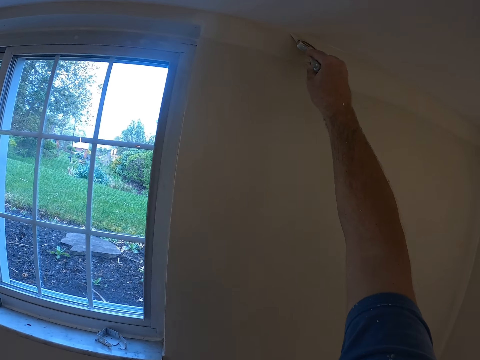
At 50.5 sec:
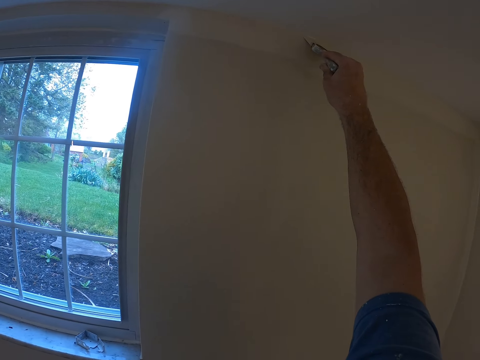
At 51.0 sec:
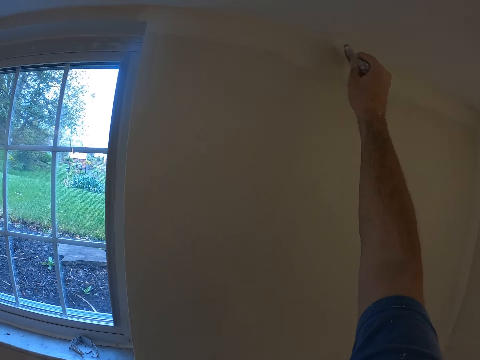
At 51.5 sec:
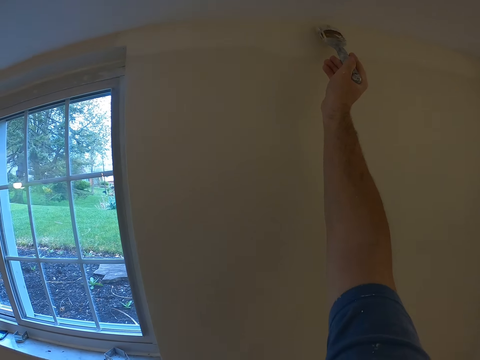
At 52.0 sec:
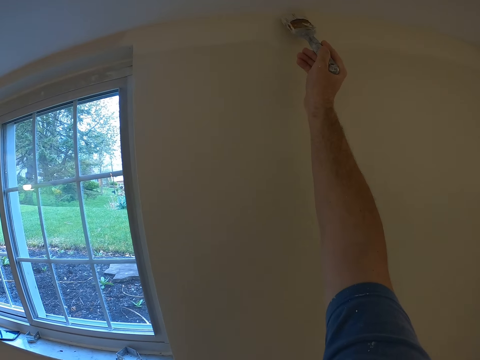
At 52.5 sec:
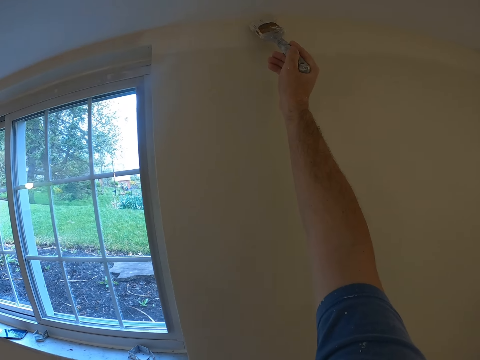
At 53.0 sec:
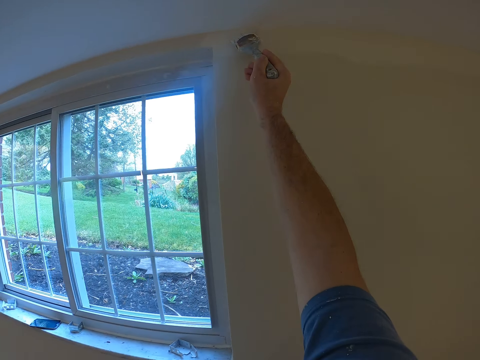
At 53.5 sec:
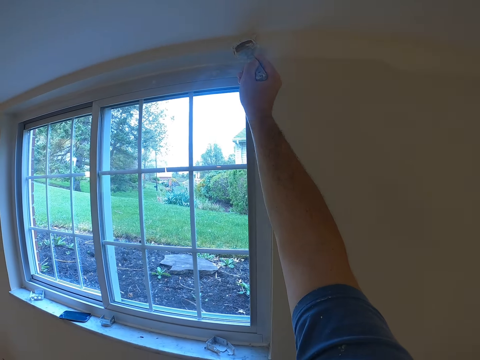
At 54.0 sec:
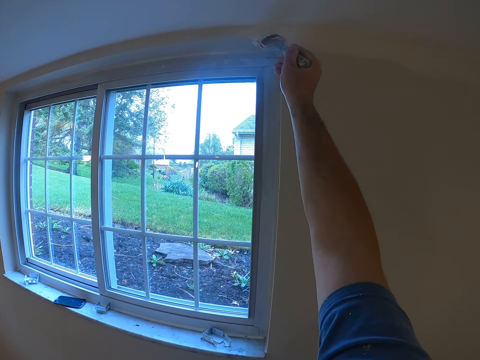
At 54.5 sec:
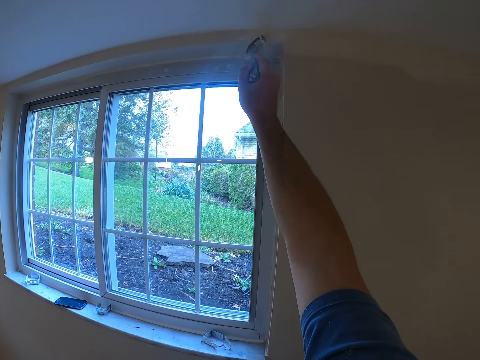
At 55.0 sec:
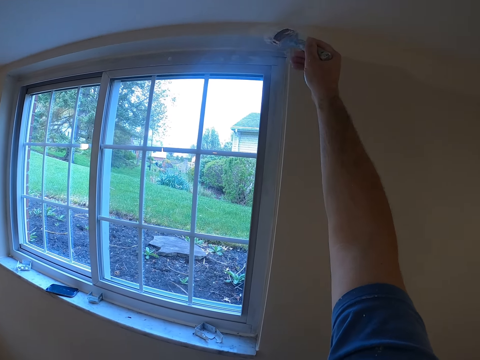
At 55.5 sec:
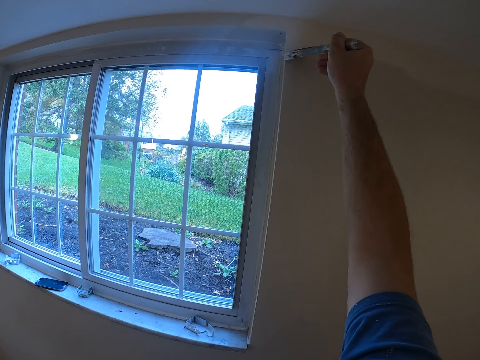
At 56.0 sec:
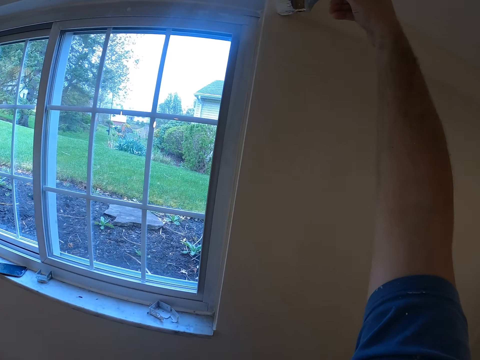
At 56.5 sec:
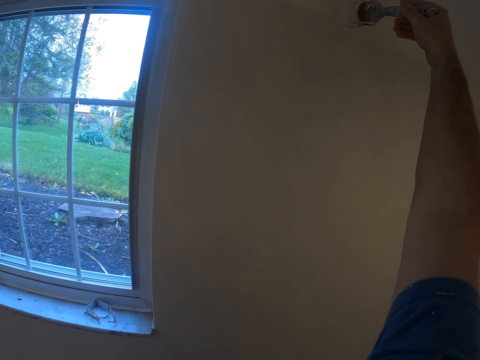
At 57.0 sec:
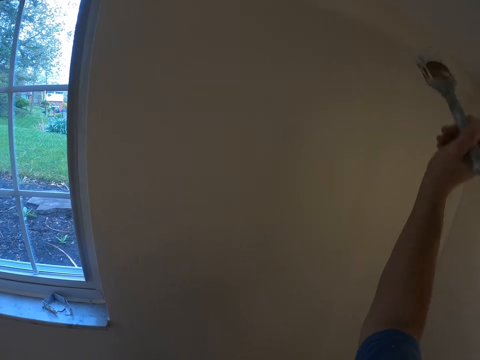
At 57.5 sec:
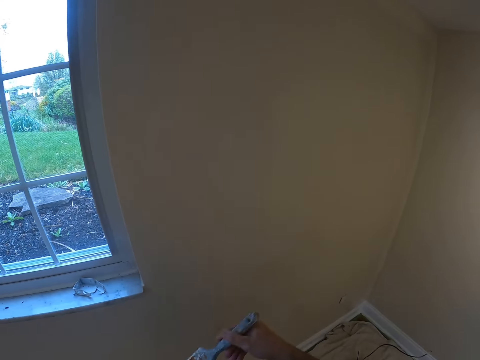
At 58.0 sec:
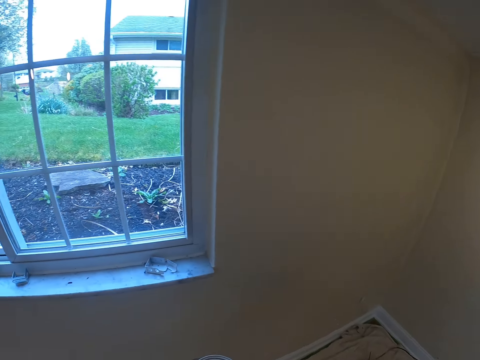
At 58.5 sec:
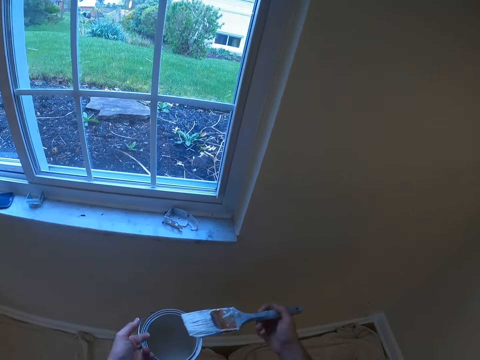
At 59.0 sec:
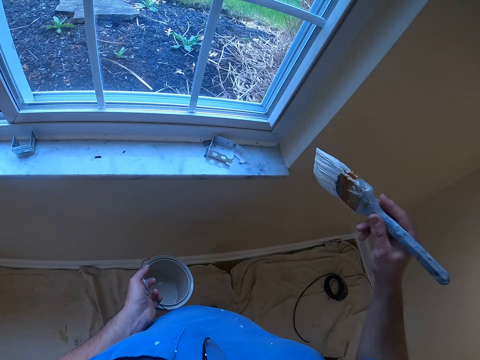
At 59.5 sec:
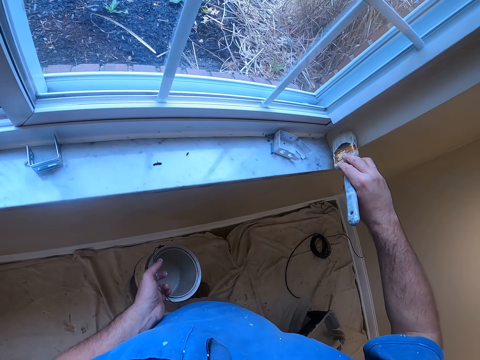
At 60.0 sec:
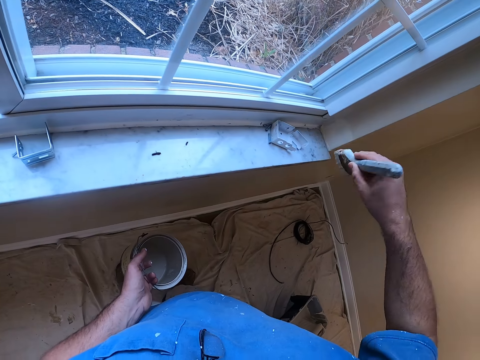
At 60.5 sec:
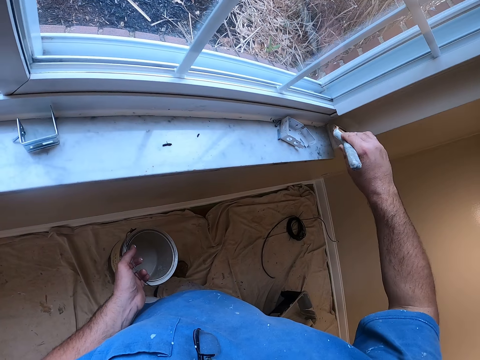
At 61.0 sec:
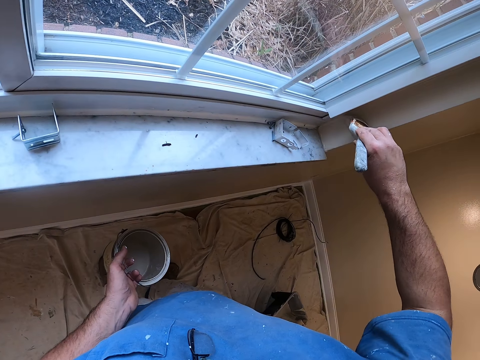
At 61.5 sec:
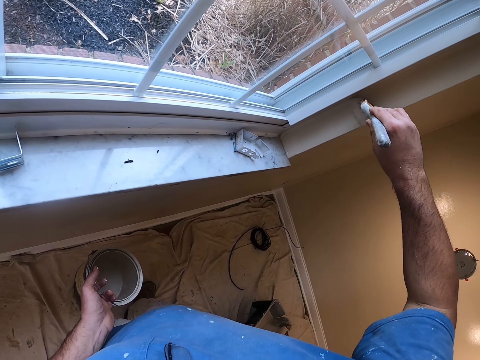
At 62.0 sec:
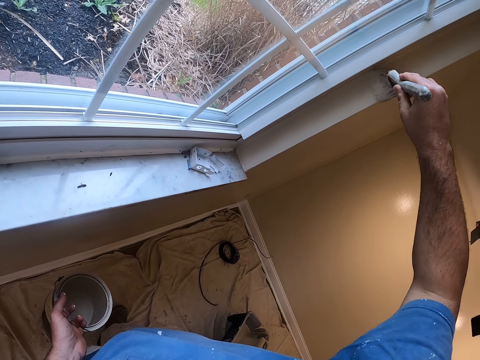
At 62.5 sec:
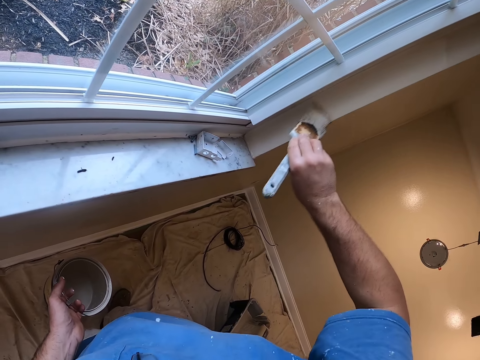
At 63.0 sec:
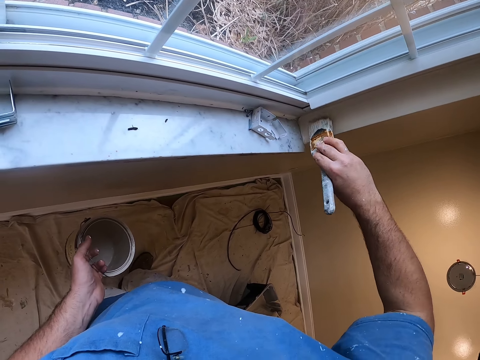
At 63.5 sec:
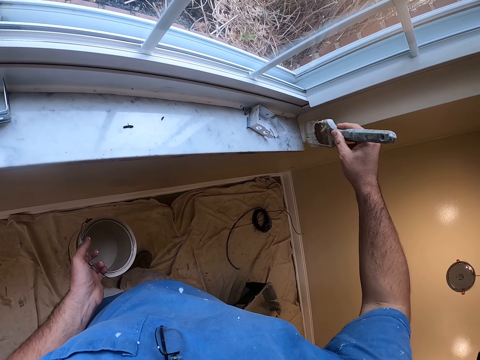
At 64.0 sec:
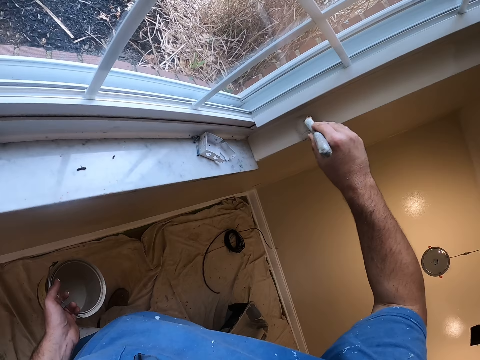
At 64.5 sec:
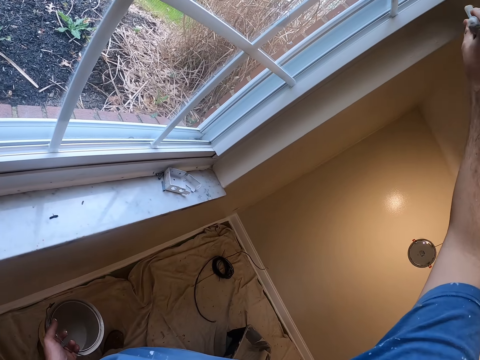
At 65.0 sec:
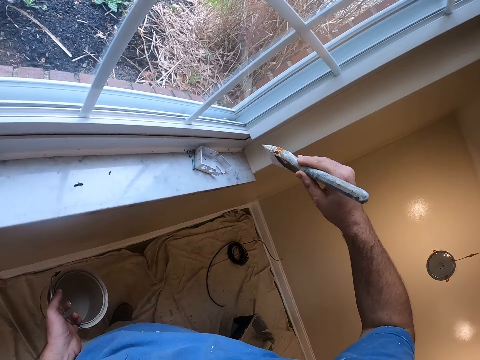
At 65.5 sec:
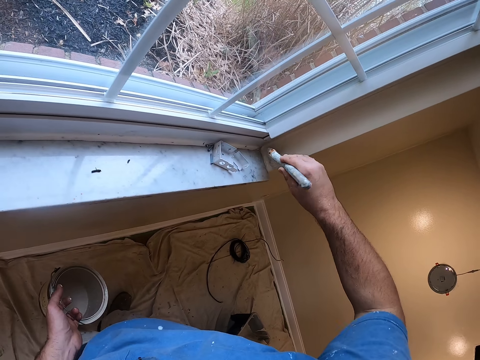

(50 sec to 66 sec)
The camera wearer withdraws the paint brush from the wall. They dip the paint brush in the paint can or container. They remove the paint brush from the paint container. They paint the wall with the paint brush.

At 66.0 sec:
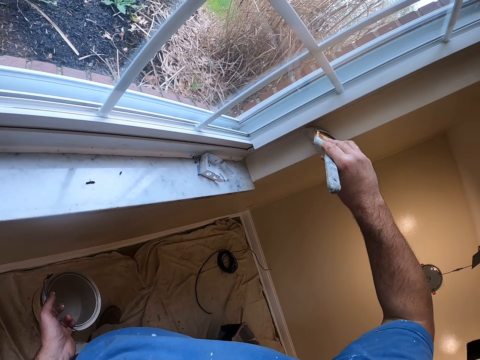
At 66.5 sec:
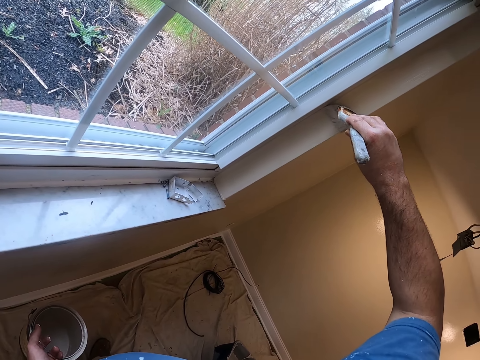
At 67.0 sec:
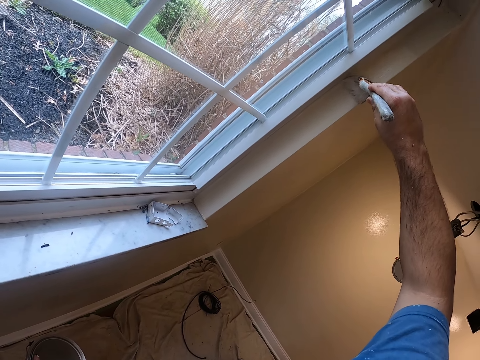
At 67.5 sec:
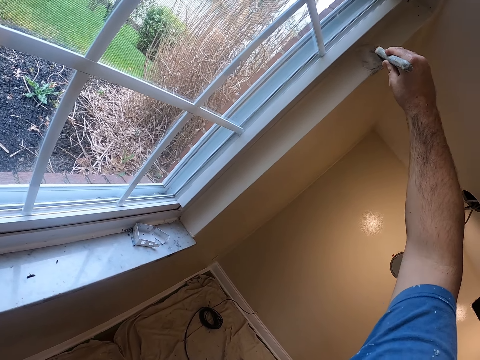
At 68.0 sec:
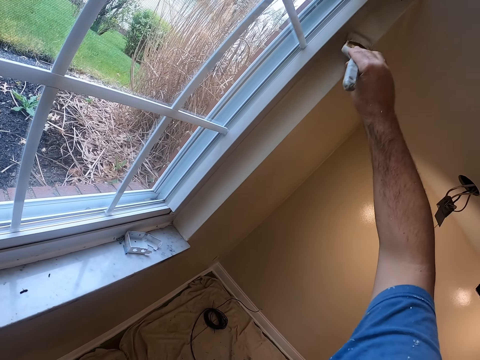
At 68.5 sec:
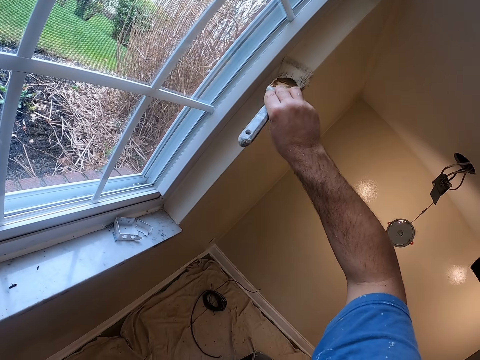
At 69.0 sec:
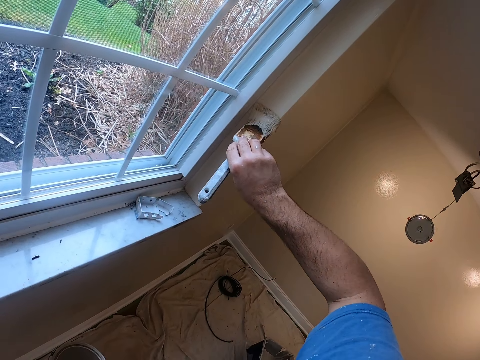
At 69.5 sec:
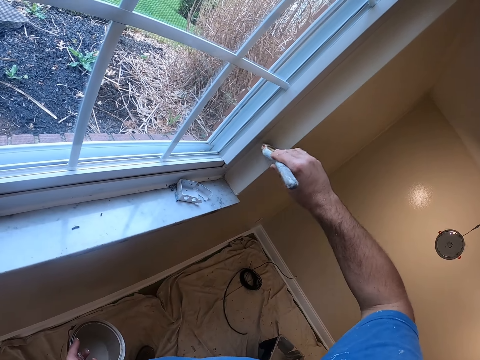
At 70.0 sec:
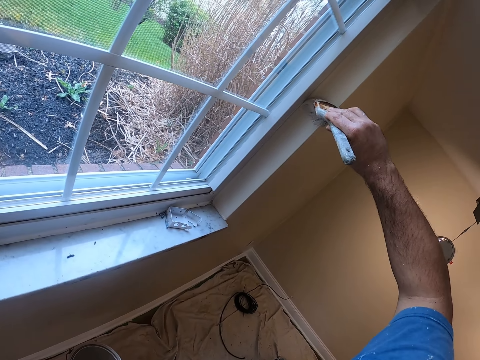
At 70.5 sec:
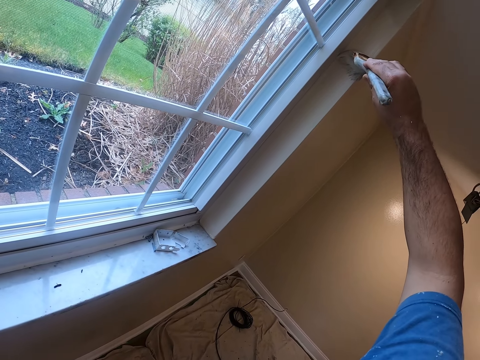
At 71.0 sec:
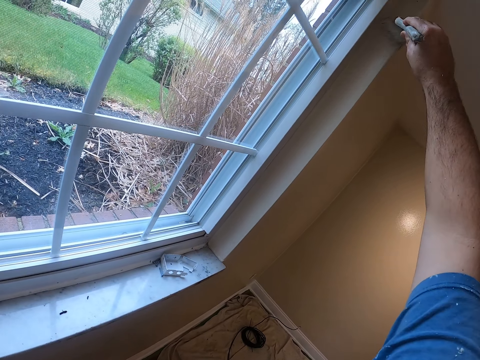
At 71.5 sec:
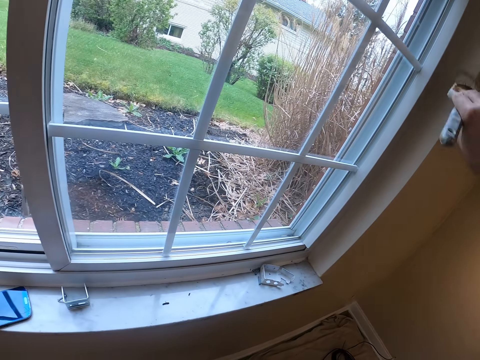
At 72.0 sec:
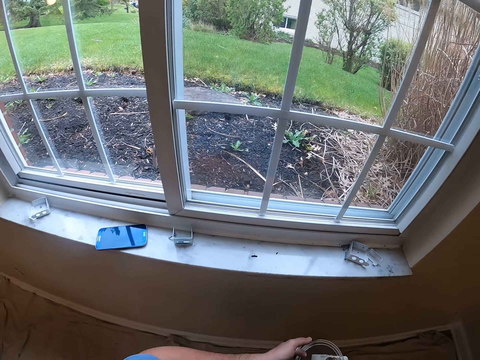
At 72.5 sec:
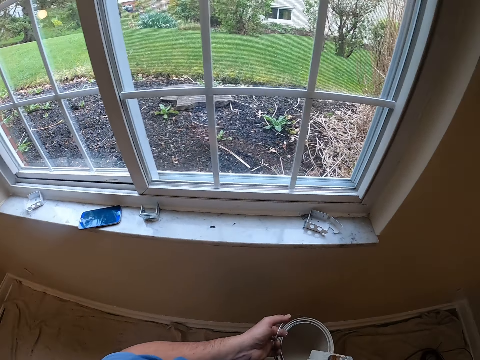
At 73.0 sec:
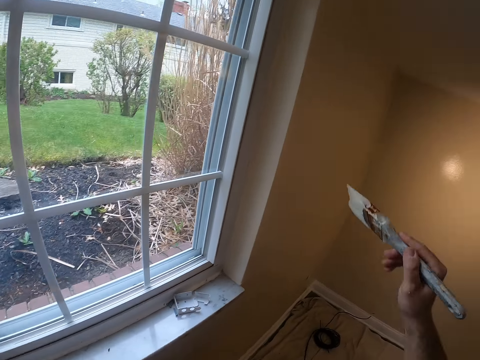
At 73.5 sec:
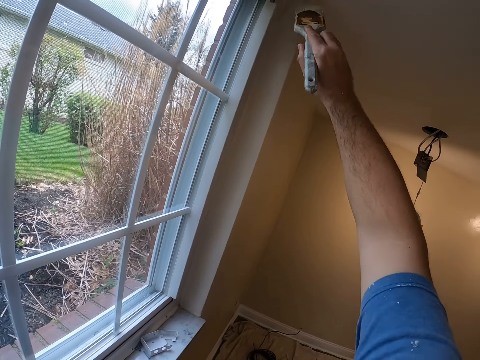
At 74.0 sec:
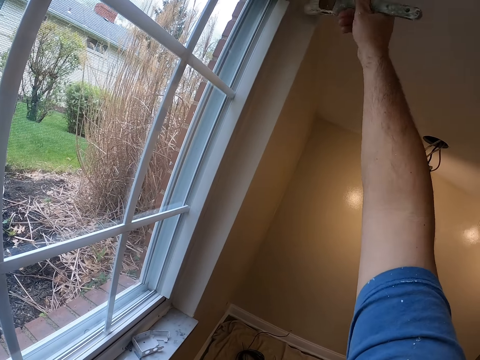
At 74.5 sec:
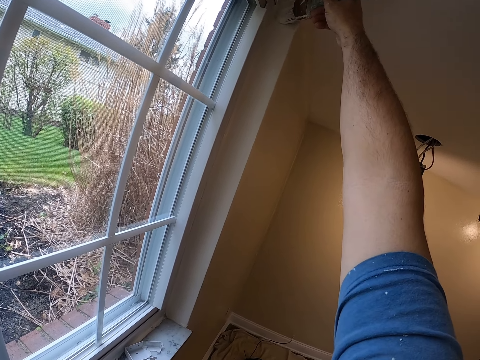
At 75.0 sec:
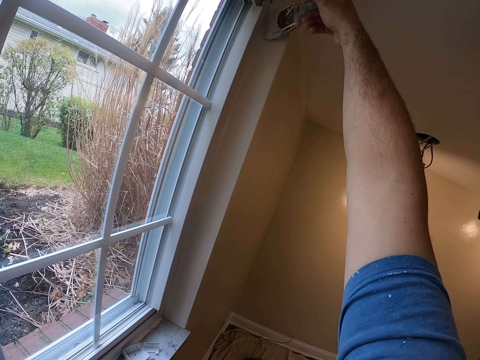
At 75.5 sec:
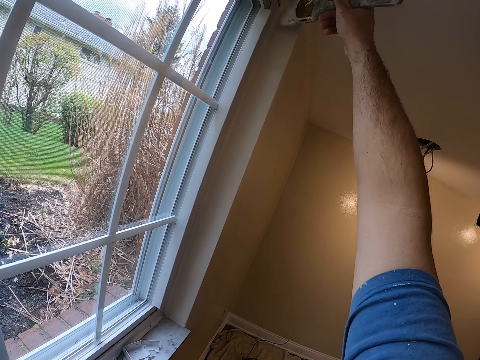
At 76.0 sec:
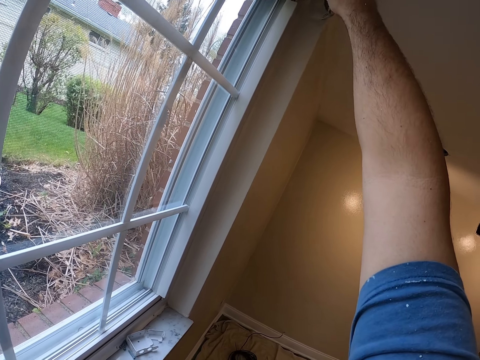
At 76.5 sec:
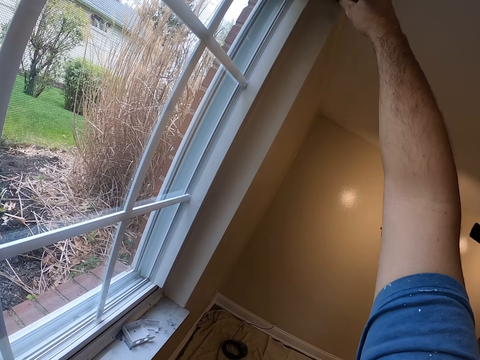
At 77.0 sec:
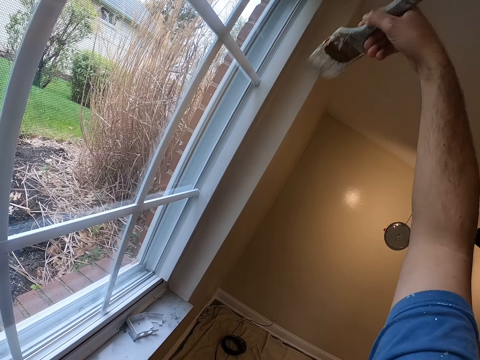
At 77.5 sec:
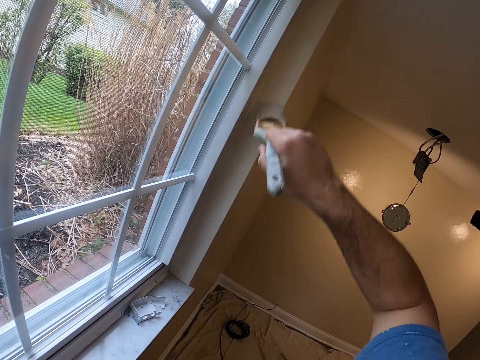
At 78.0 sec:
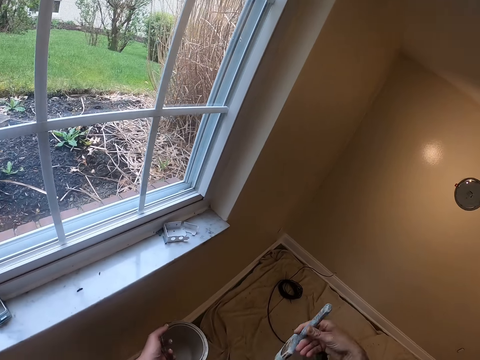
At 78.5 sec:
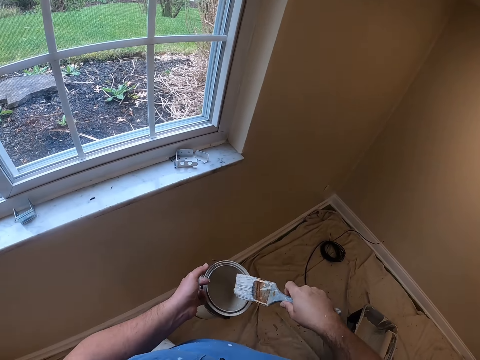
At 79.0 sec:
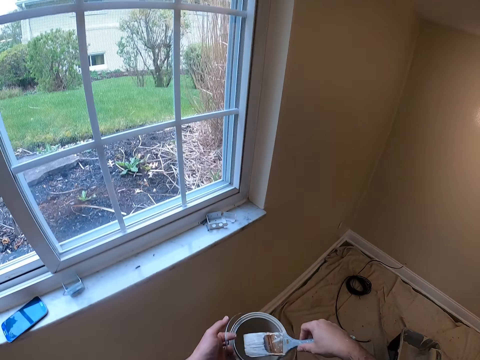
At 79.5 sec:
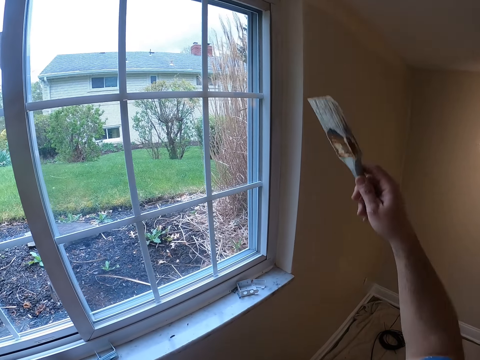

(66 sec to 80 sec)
The camera wearer dips the paint brush in the paint can. They paint the wall using the paint brush. They dip the paint brush in the paint can.
